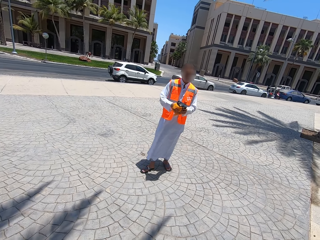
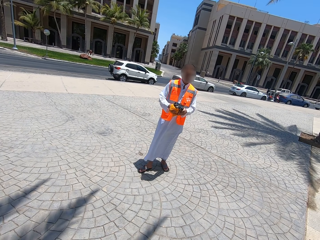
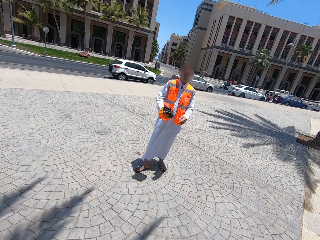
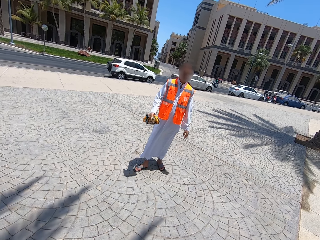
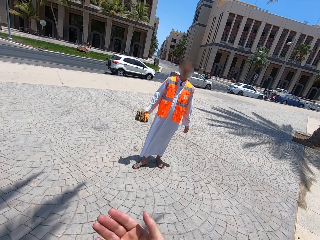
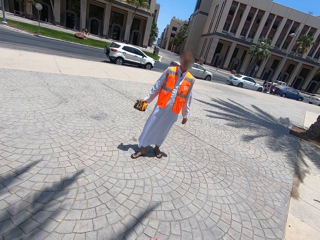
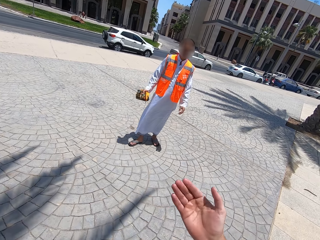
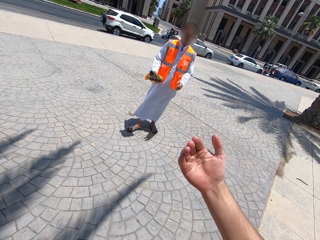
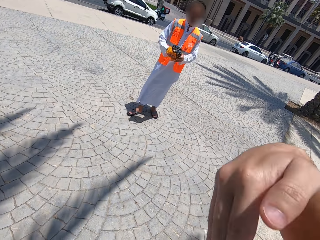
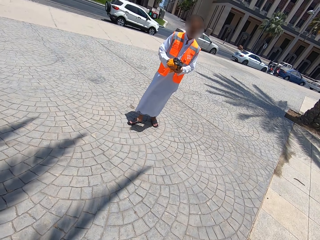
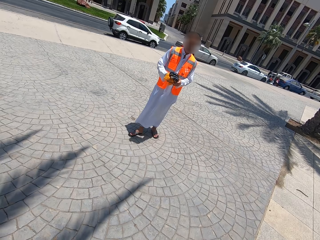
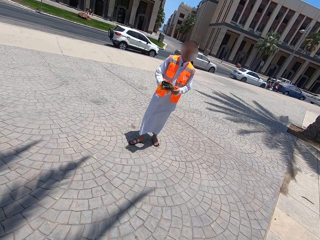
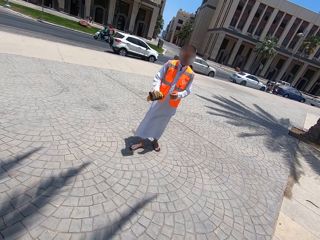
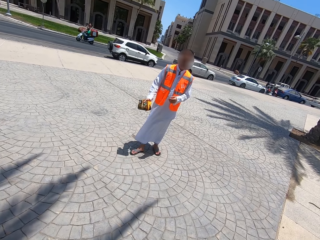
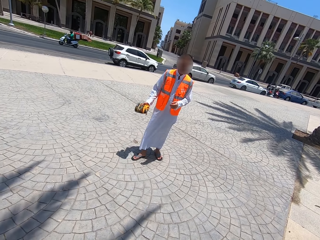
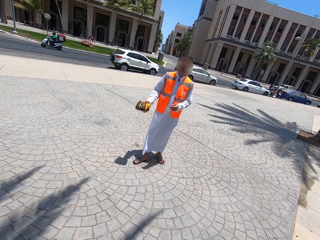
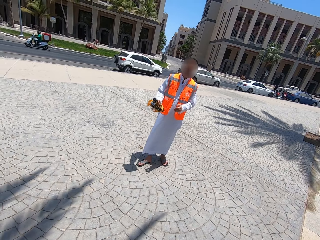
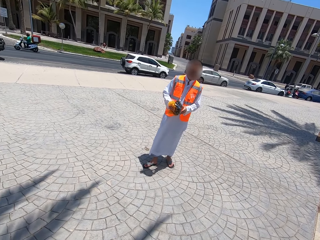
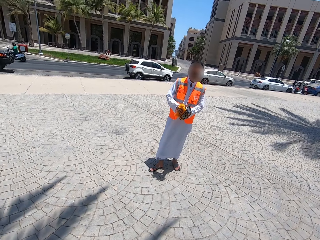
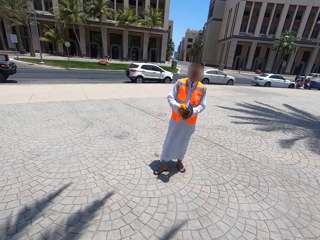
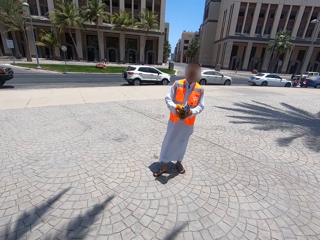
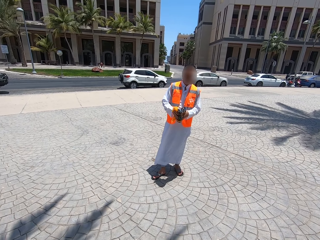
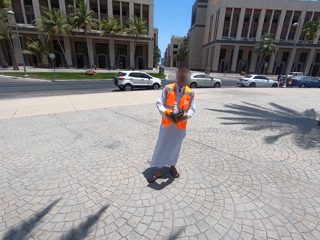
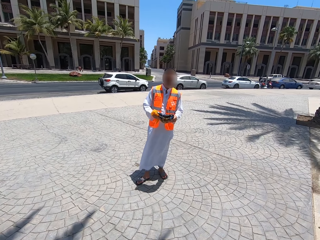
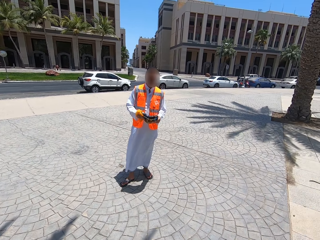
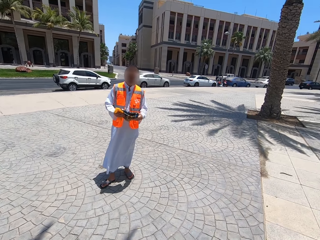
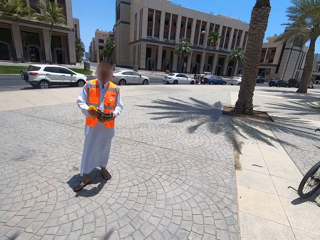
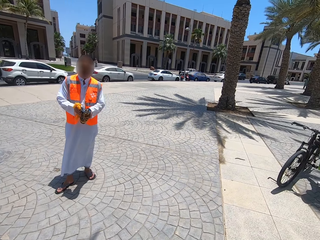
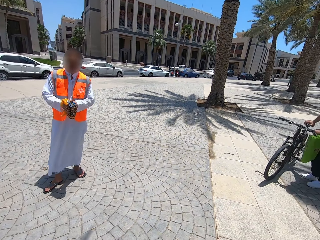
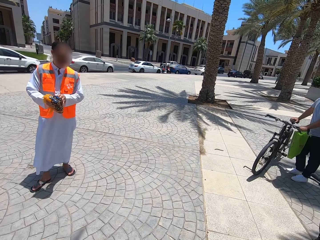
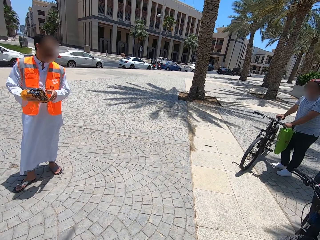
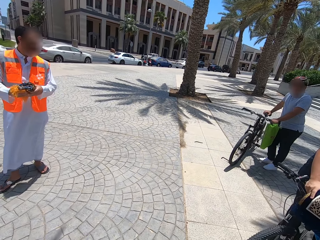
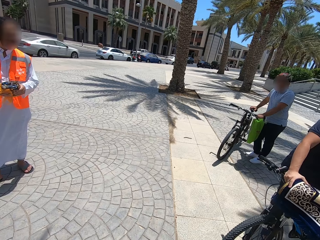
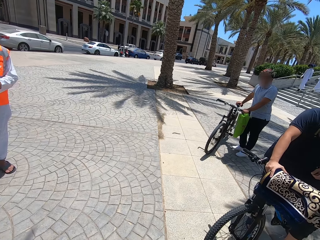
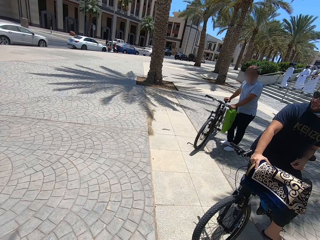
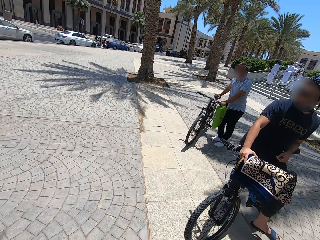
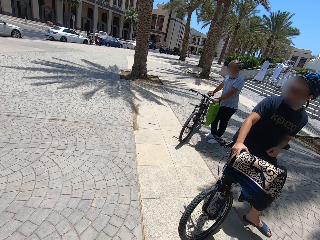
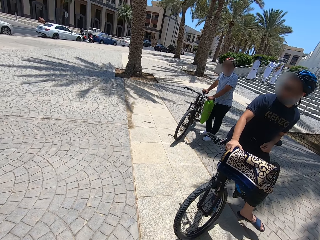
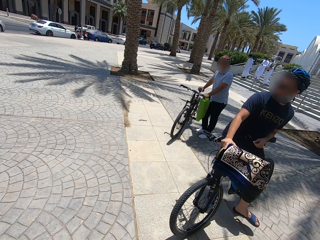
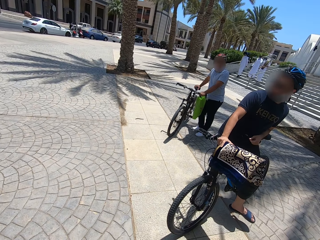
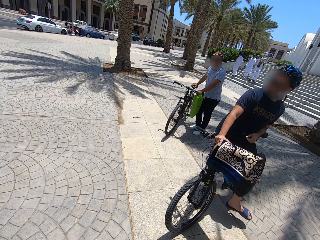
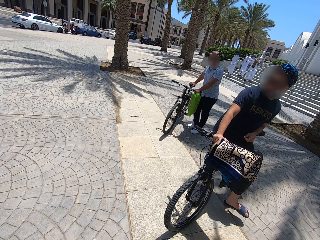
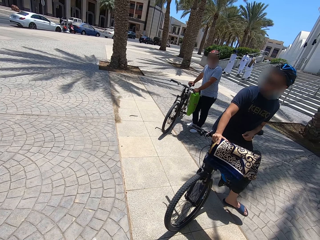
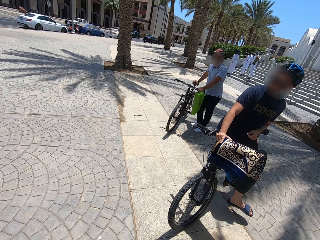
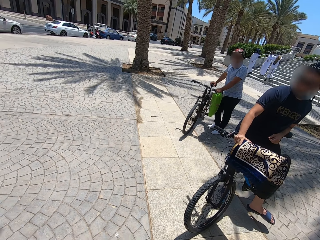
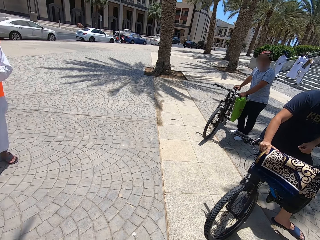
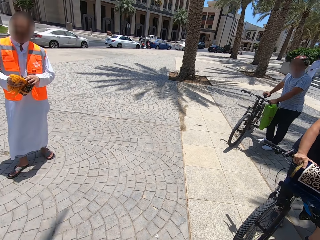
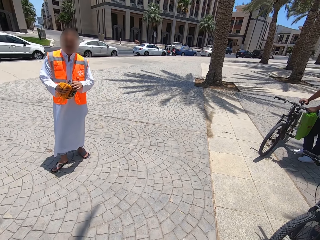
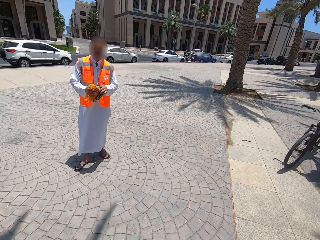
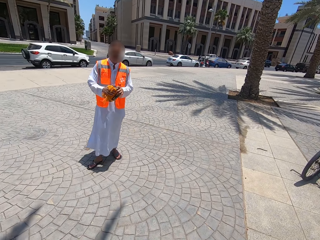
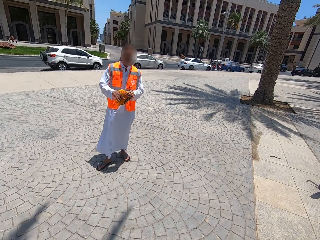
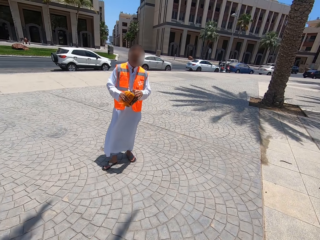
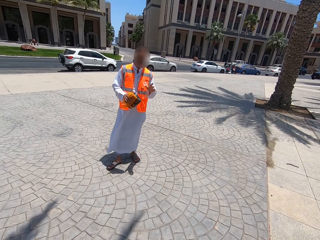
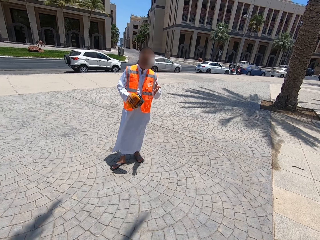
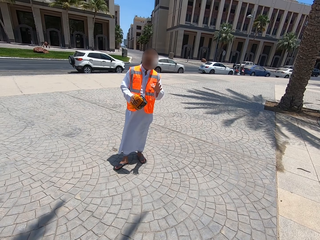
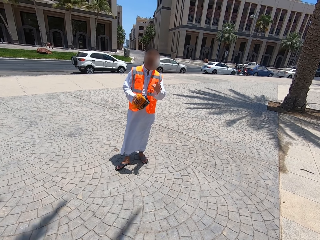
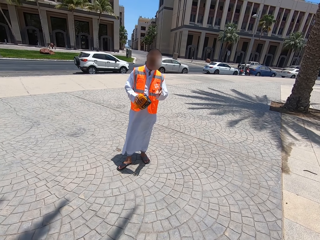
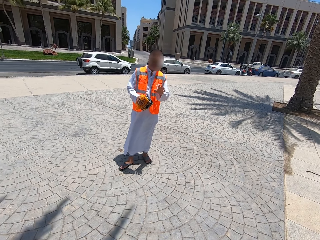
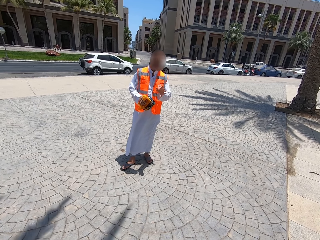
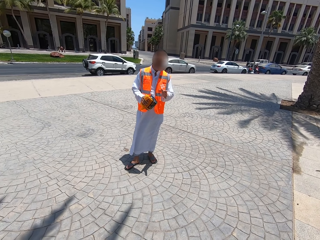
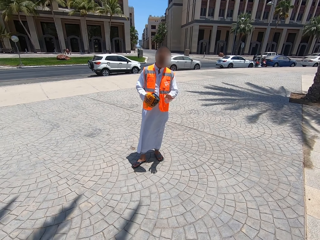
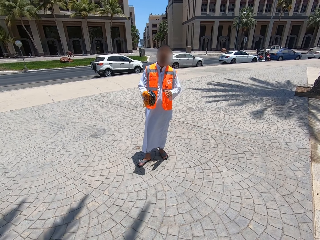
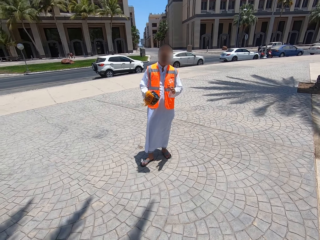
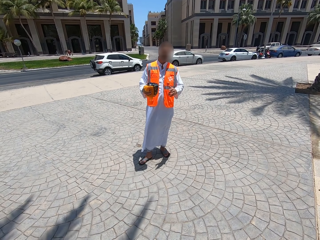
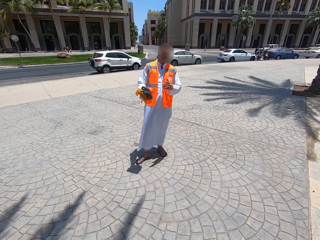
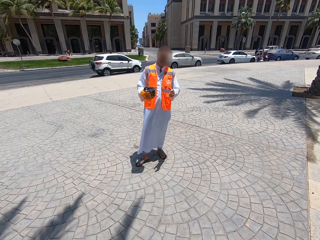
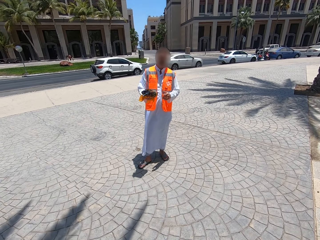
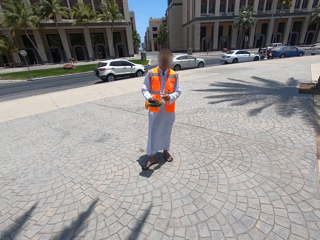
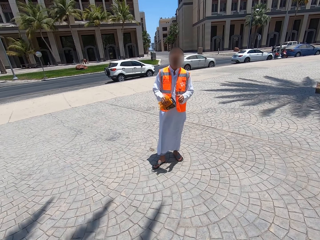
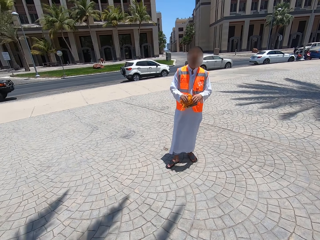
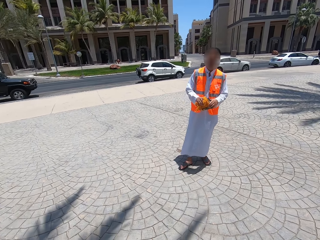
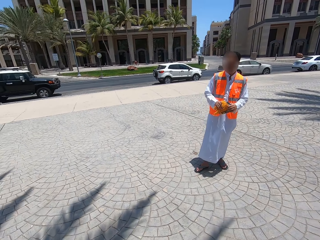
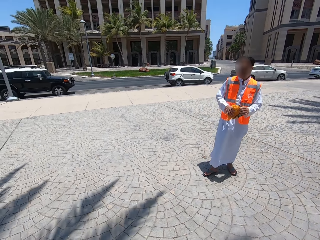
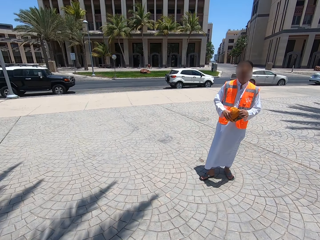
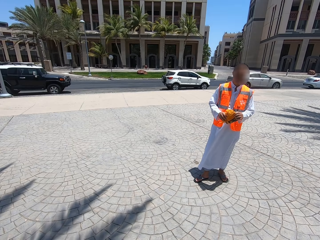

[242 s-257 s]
The camera wearer talks on the walkway. He moves his hand. He stares at a person. The person moves the cloth in his hands. The camera wearer looks around the compound. The person talks on the walkway. The camera wearer stares at the person. The person moves his hands.

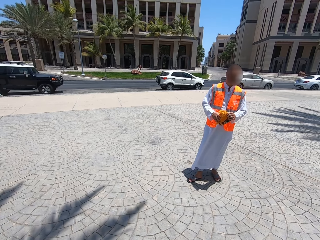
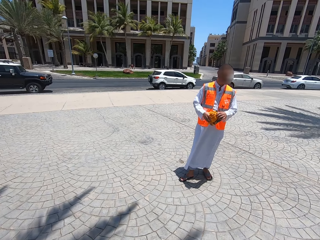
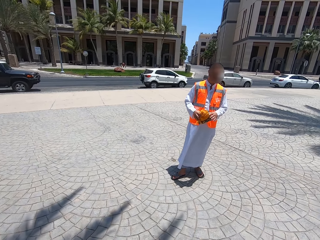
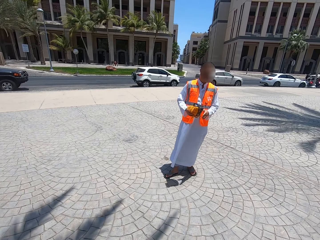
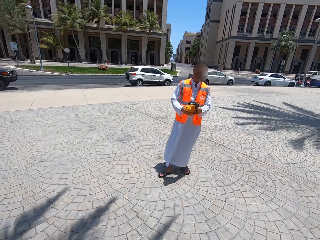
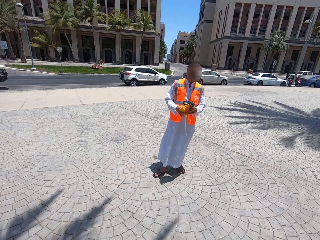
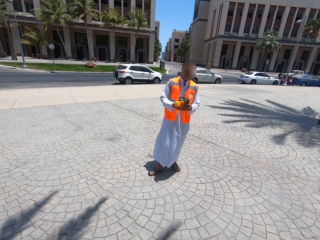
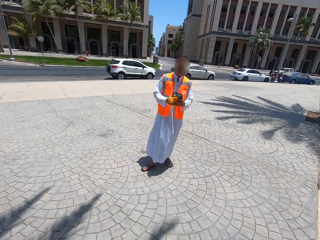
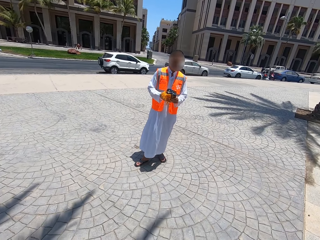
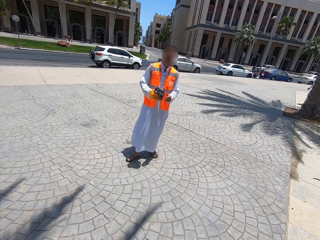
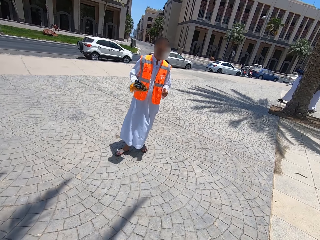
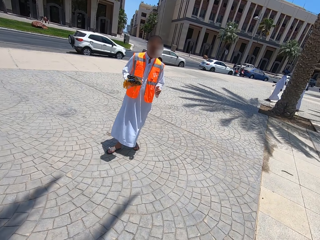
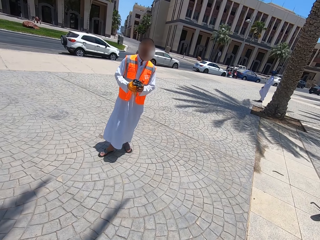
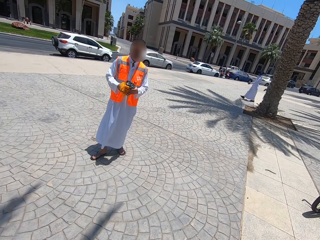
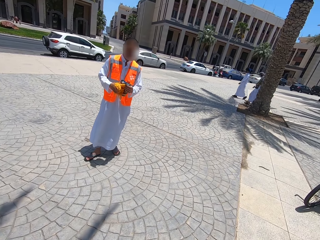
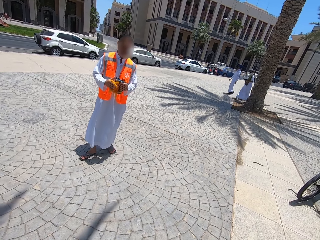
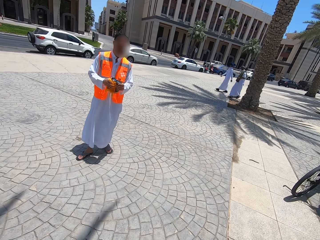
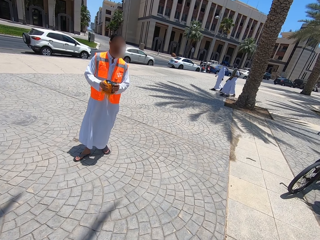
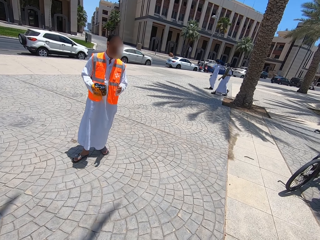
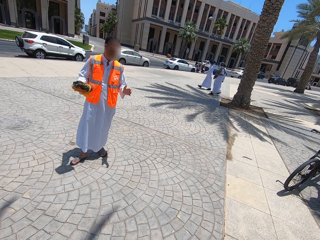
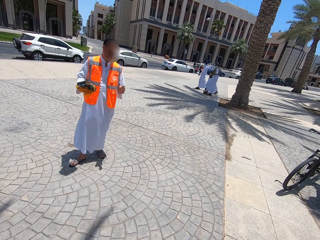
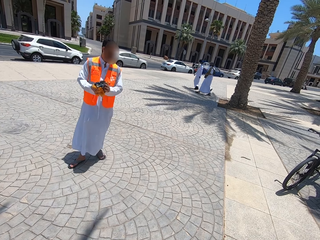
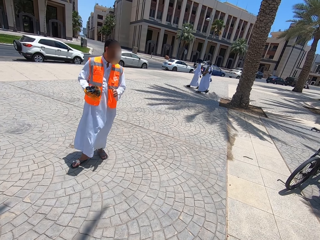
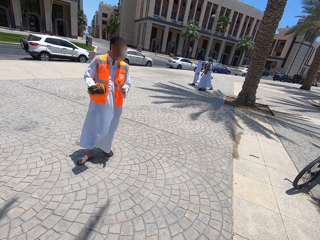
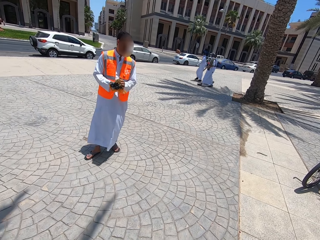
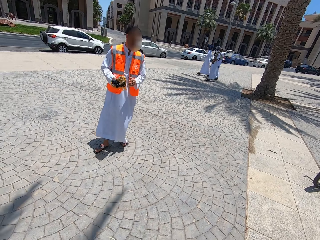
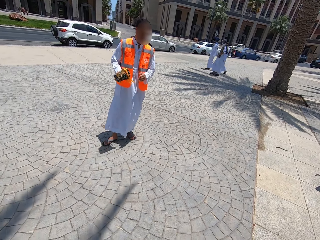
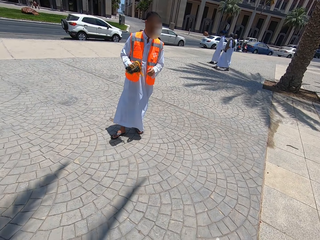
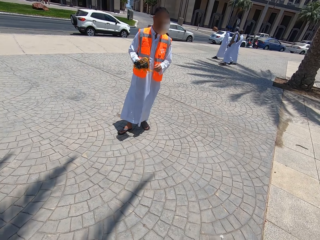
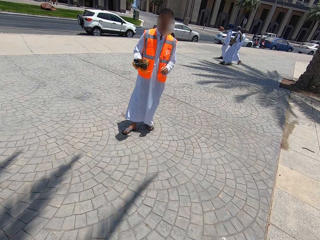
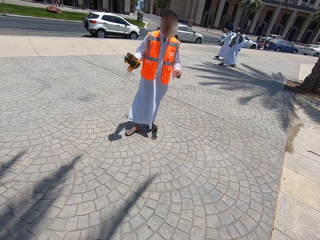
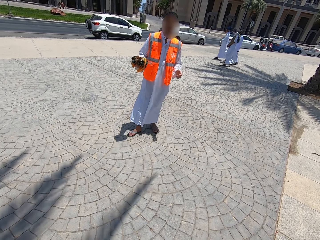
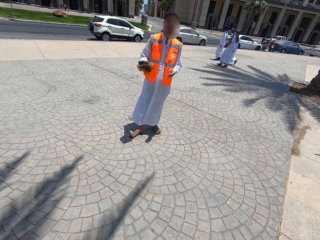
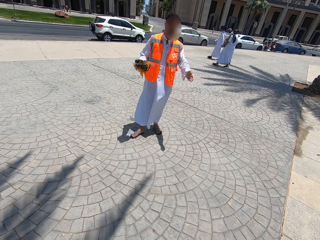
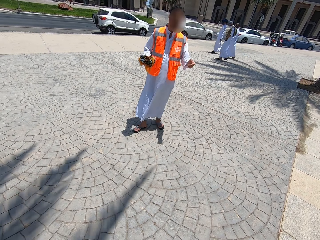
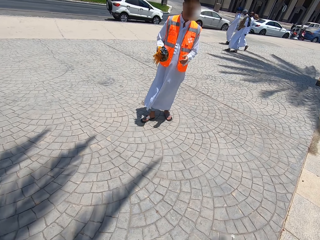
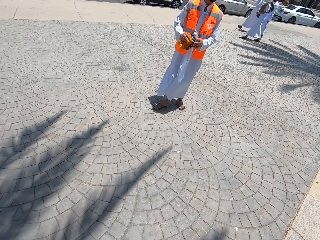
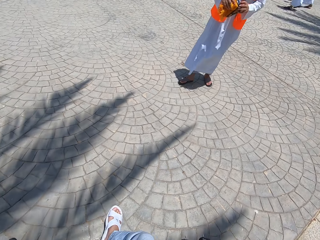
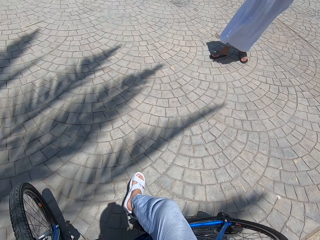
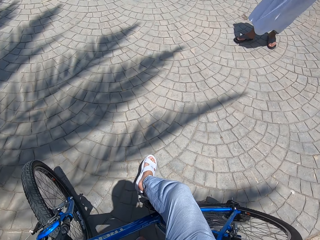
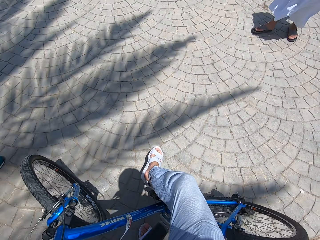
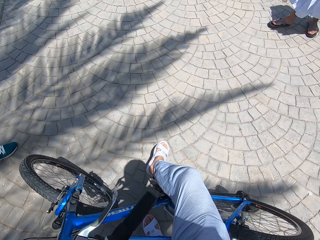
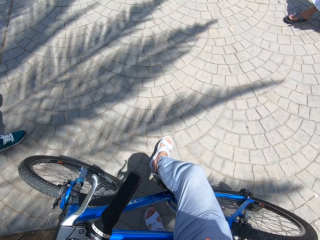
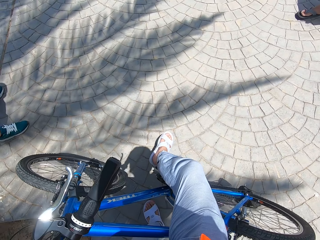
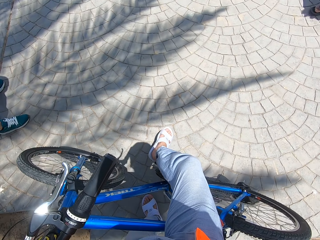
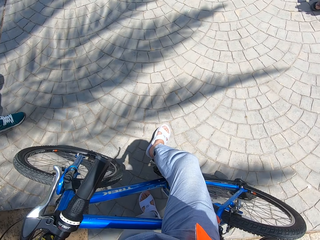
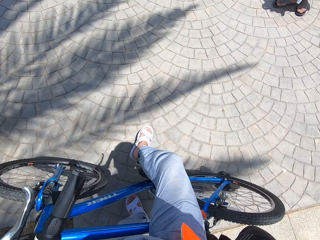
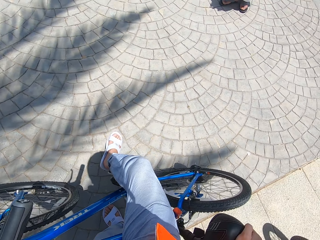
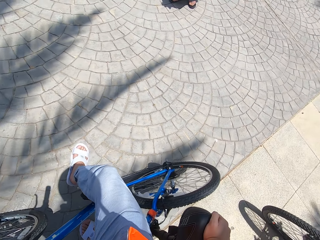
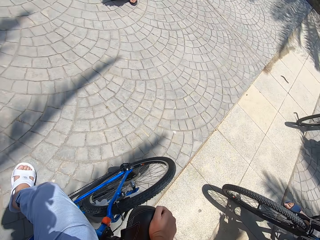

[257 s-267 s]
The camera wearer looks around the compound.
